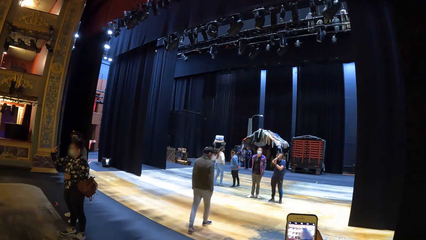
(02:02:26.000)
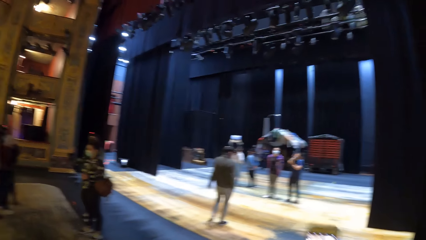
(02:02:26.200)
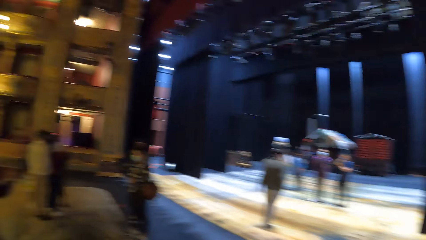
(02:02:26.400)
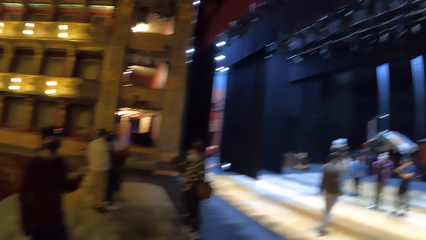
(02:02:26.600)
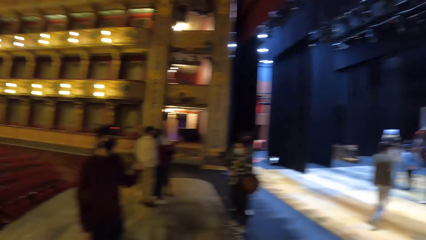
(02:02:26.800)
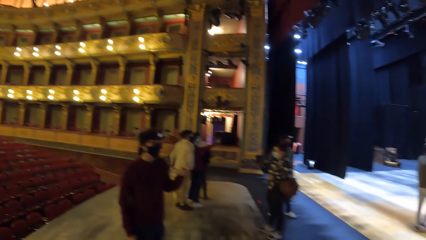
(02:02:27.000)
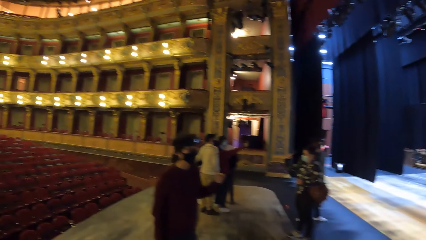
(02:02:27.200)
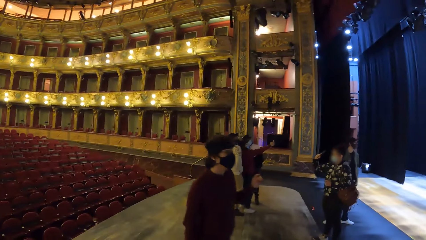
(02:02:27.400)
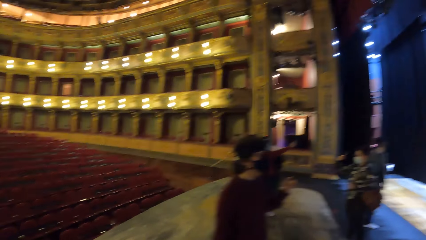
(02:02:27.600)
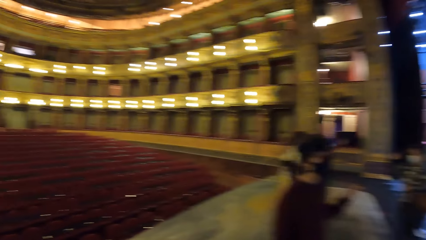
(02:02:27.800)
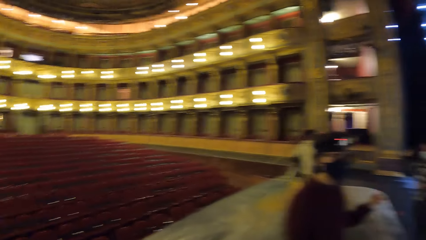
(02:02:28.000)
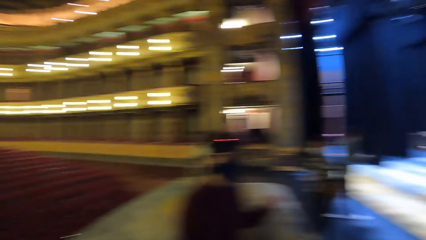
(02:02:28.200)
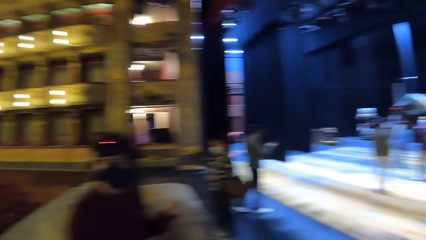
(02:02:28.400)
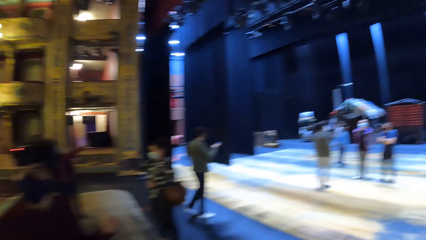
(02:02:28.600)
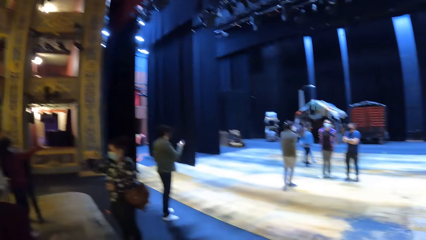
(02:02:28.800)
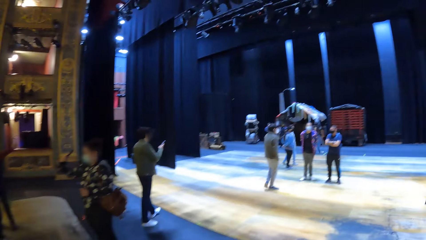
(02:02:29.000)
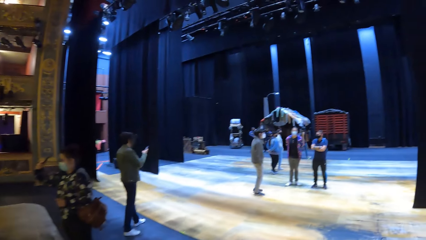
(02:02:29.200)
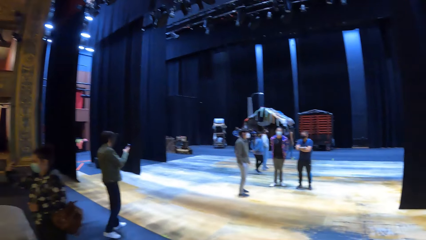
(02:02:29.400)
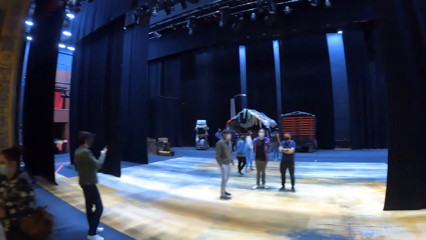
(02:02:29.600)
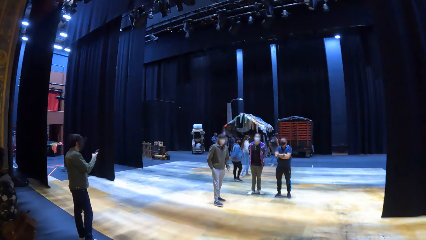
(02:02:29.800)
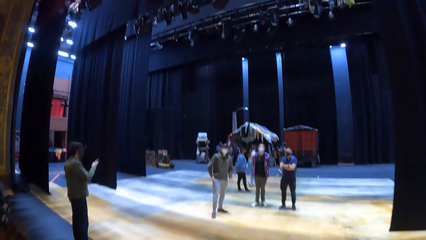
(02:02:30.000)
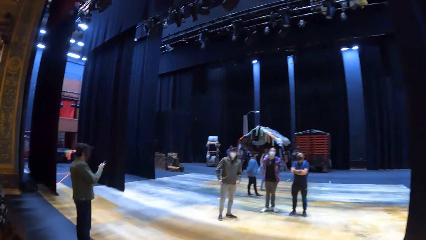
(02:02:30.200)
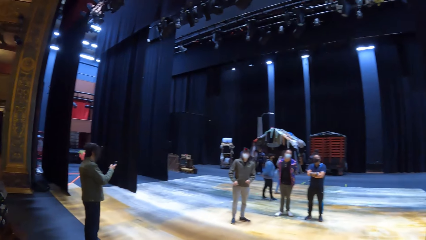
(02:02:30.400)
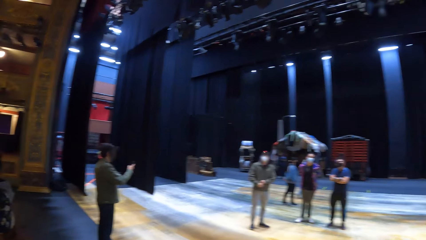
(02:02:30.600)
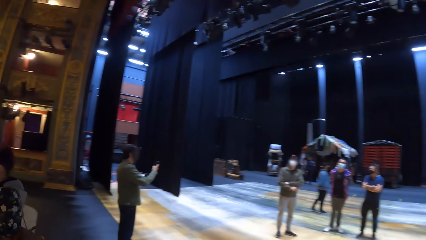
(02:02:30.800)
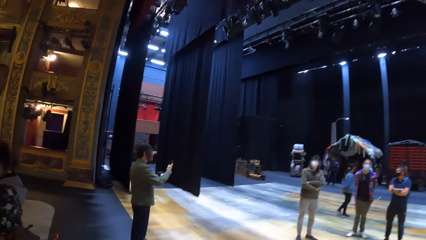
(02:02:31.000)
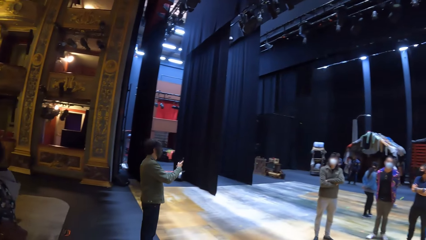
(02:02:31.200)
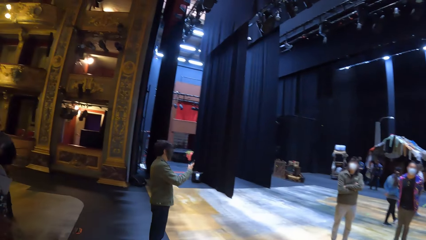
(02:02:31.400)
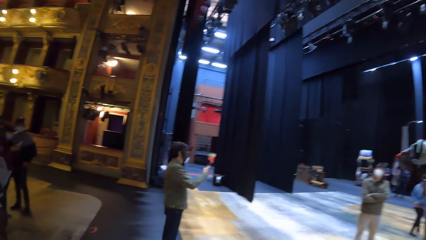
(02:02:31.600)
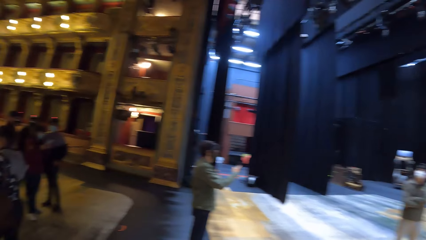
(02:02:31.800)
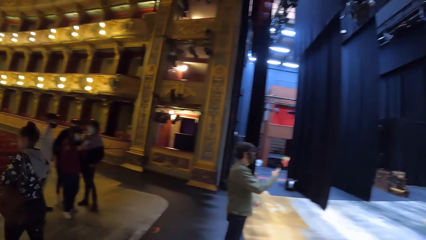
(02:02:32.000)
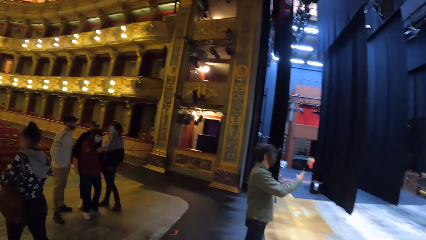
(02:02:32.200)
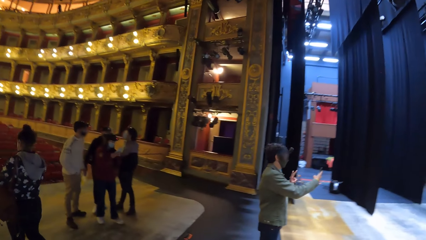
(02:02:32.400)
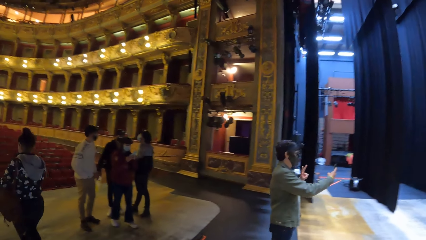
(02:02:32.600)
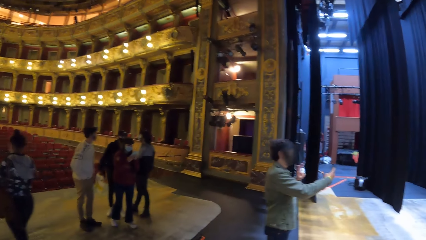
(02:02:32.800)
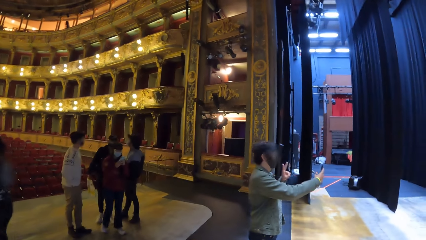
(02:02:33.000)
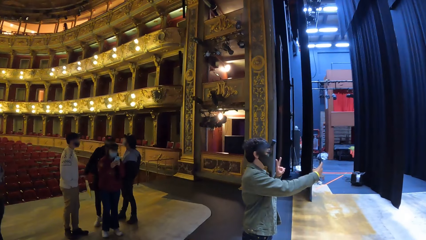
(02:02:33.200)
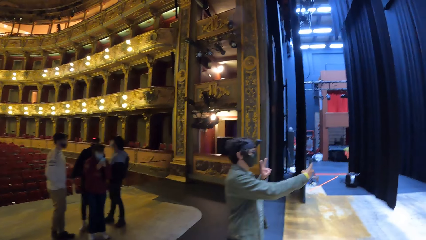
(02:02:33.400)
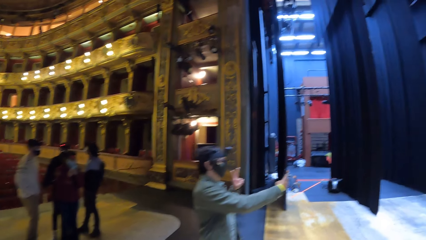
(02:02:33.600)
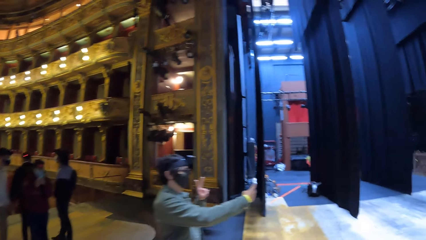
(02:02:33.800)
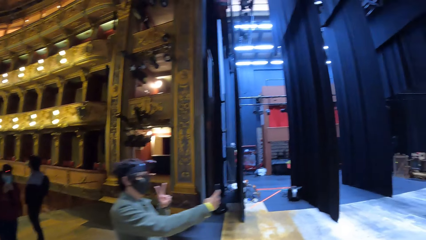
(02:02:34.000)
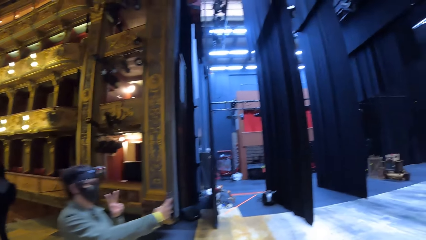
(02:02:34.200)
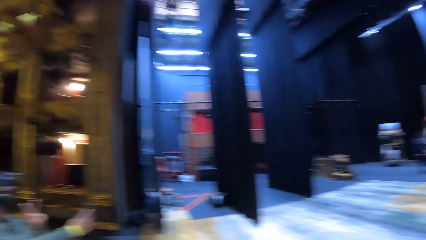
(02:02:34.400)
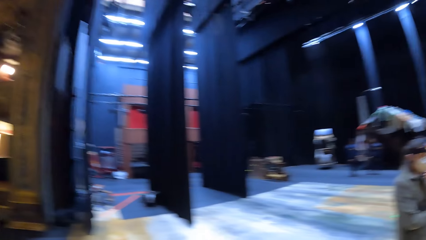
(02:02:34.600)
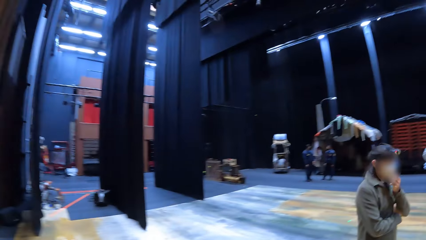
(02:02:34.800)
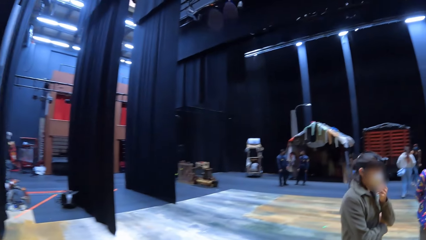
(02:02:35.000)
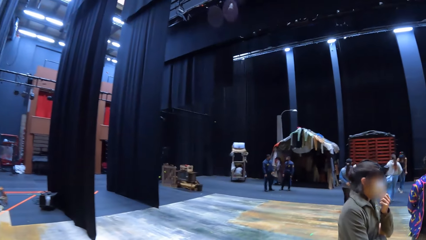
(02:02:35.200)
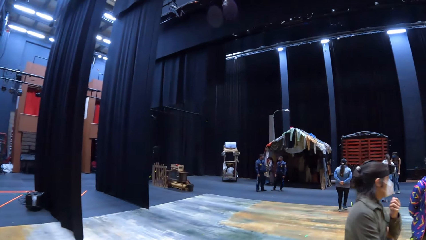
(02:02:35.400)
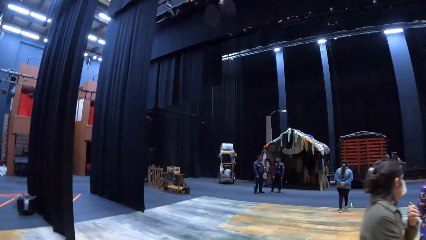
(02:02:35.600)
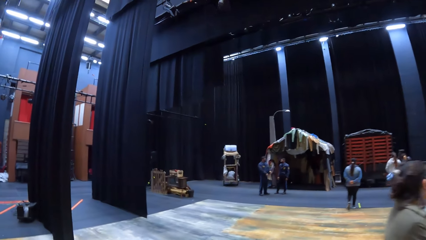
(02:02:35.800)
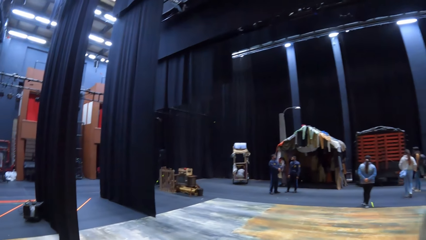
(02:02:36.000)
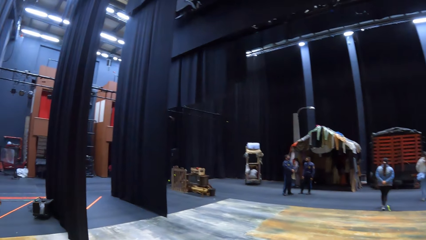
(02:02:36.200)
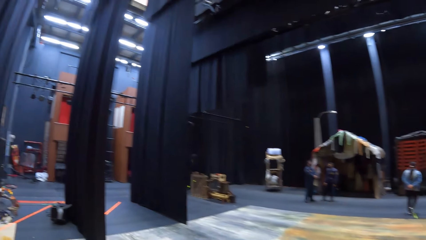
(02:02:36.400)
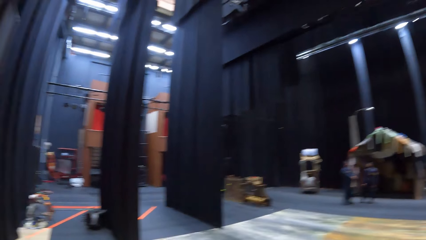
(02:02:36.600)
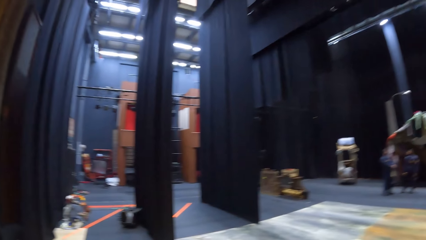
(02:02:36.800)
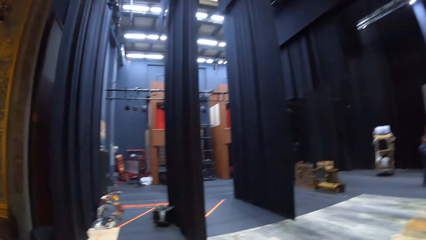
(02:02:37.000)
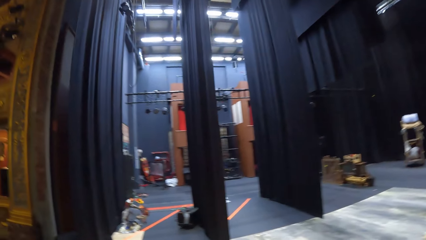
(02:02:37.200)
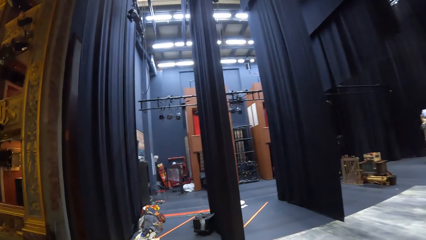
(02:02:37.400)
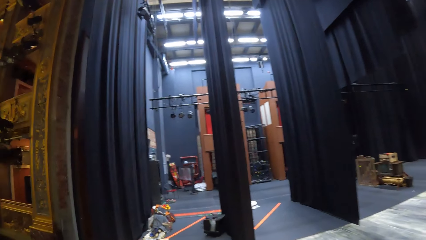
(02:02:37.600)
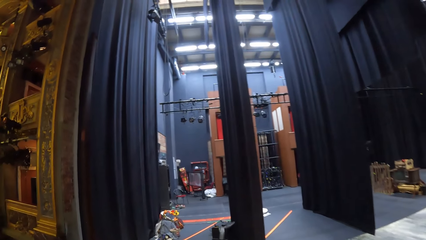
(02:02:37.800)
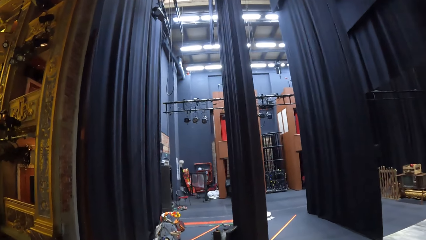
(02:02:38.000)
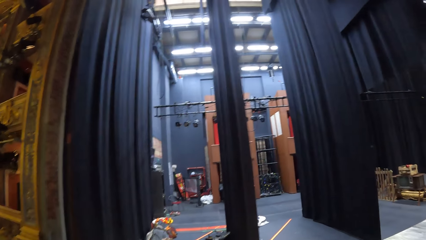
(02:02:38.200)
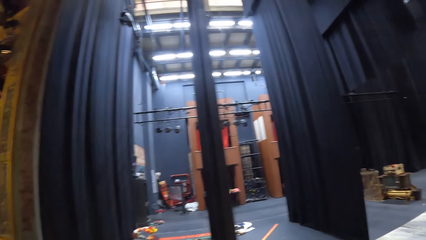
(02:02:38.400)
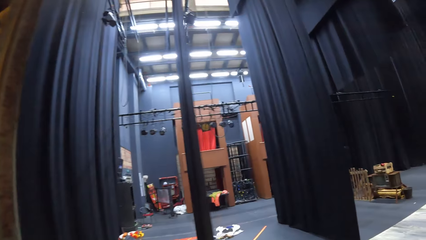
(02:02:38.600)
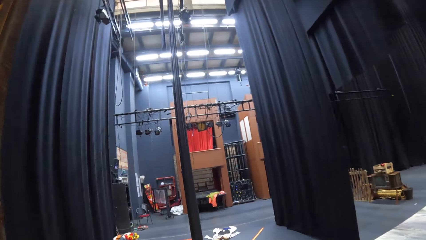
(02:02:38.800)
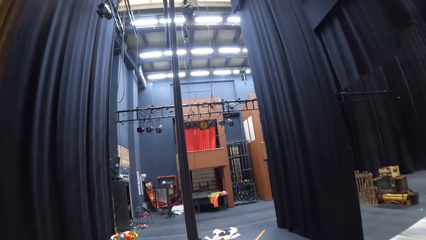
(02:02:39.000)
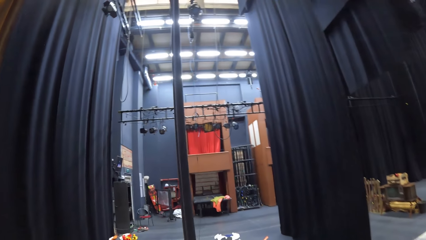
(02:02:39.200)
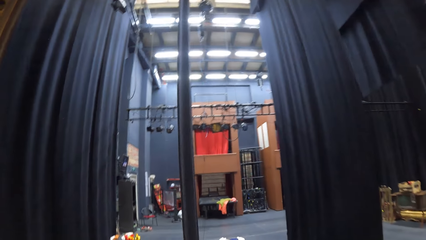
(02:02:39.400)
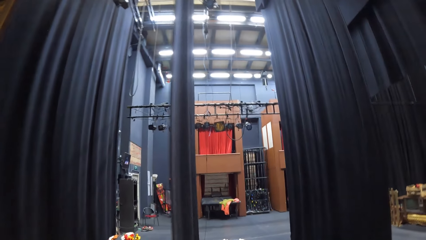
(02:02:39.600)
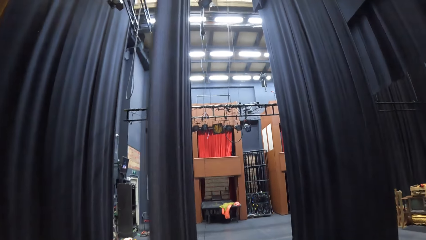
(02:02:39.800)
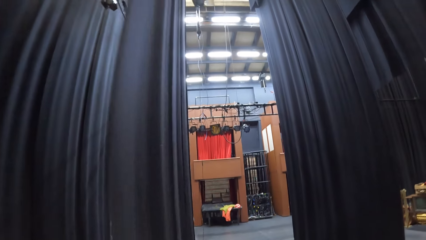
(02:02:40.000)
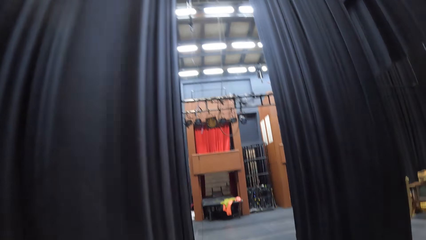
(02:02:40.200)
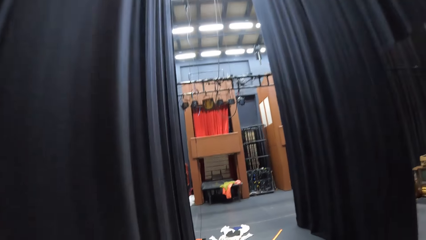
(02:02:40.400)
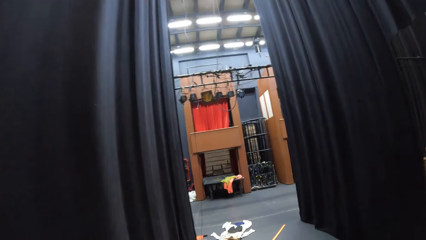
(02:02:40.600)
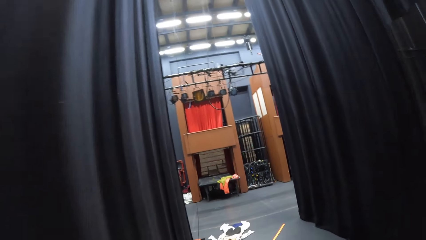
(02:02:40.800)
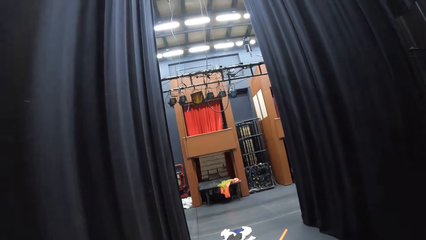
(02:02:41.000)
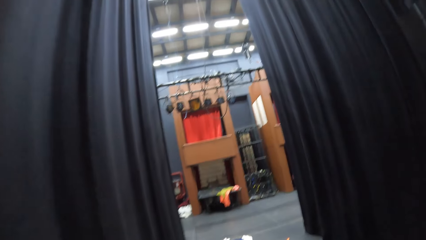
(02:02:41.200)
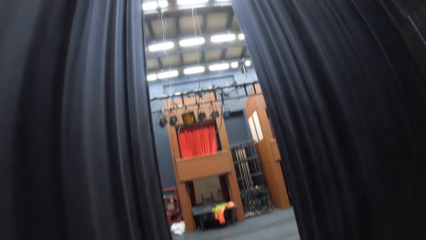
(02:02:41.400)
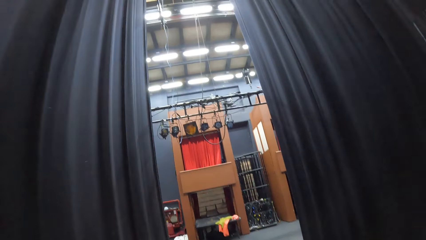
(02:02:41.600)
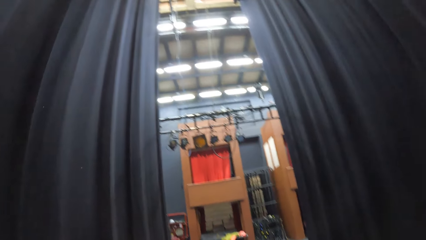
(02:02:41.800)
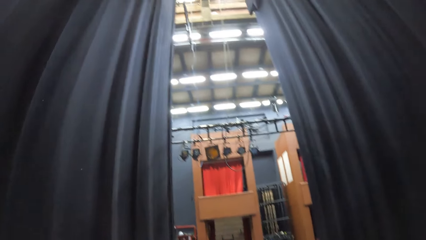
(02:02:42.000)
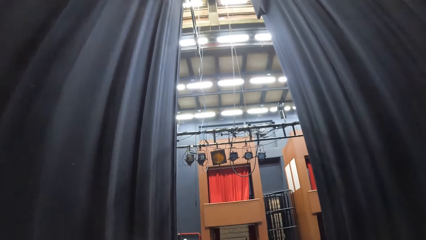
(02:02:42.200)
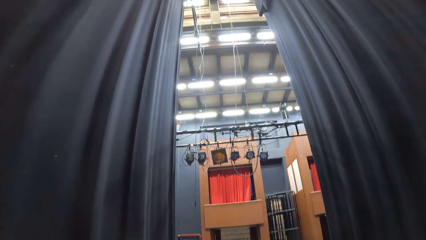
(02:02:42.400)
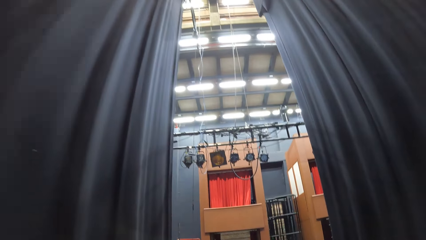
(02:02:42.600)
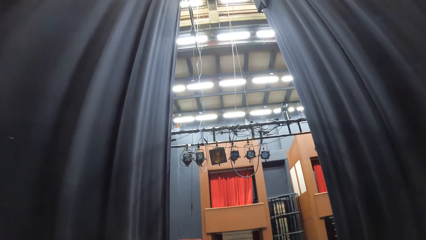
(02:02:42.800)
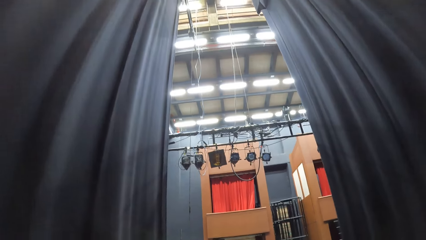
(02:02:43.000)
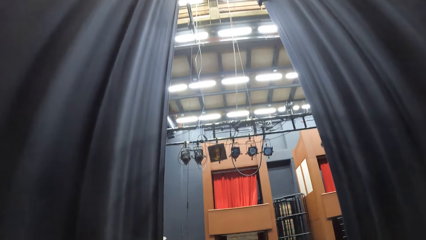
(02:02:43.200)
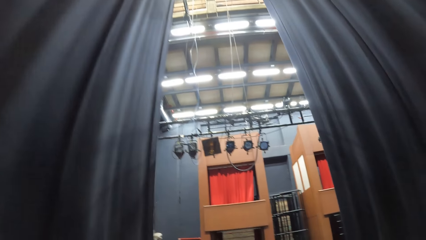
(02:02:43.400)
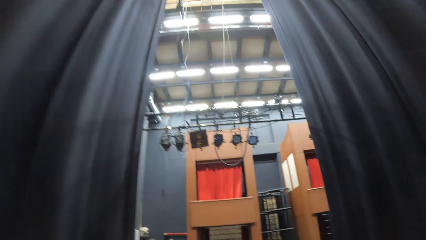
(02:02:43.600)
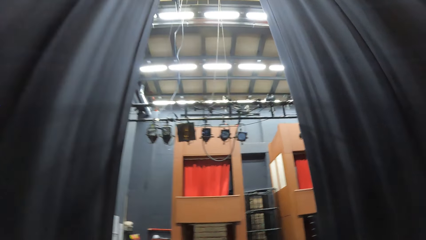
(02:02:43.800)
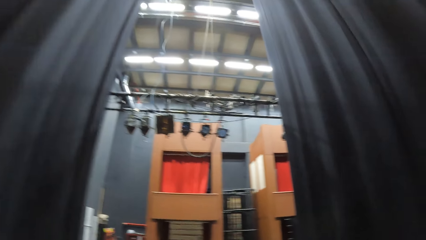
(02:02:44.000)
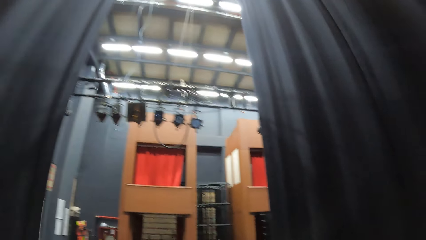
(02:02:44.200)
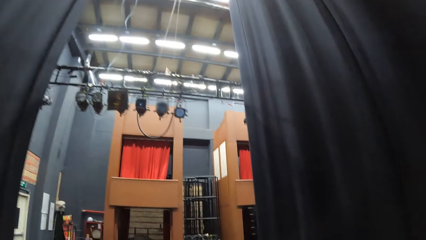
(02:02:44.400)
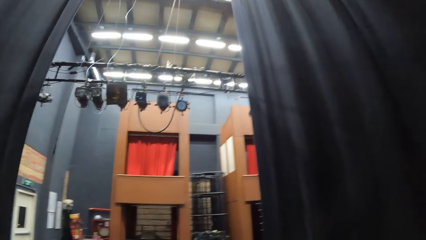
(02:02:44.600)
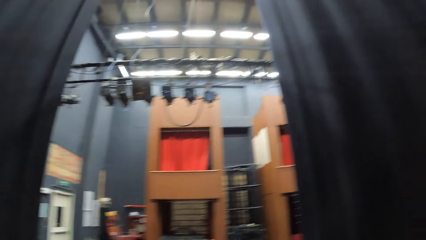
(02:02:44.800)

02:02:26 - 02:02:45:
The camera wearer moves the phone. They look around. They walk around. A man lifts a phone. The camera wearer walks around. They walk in the room.
